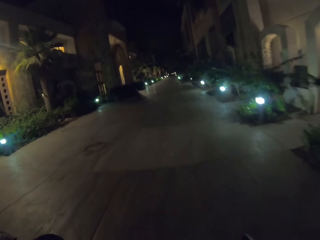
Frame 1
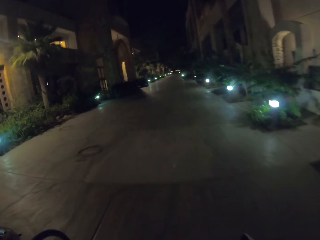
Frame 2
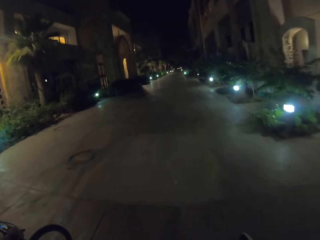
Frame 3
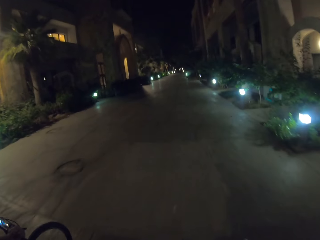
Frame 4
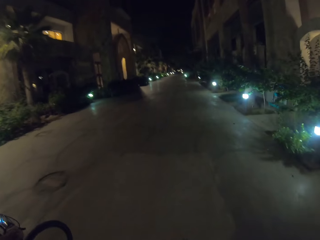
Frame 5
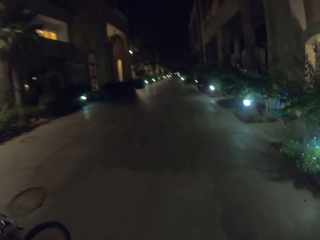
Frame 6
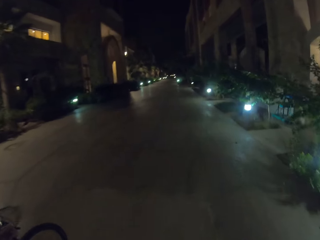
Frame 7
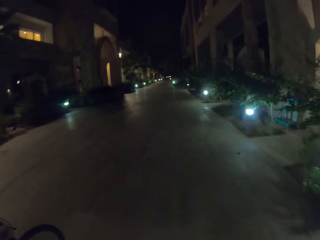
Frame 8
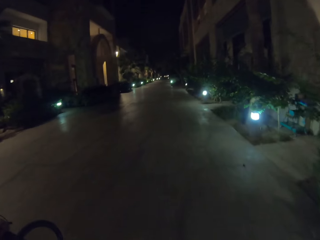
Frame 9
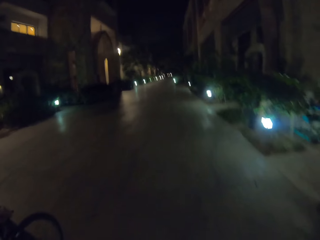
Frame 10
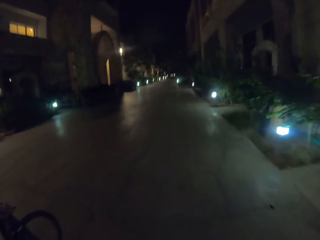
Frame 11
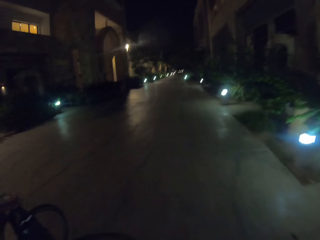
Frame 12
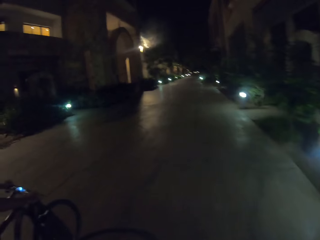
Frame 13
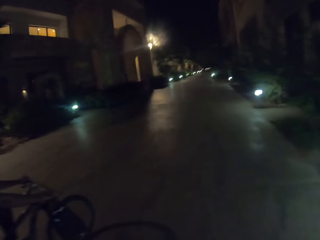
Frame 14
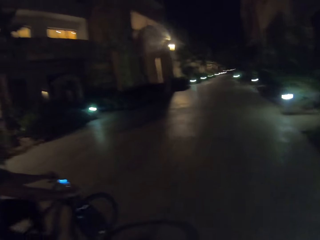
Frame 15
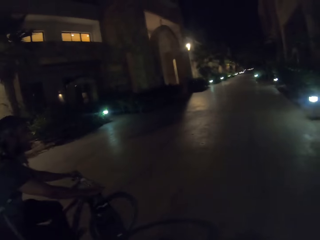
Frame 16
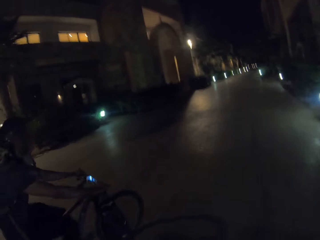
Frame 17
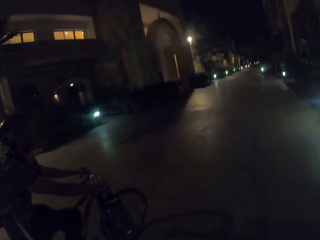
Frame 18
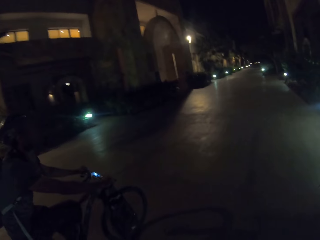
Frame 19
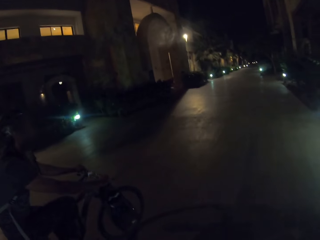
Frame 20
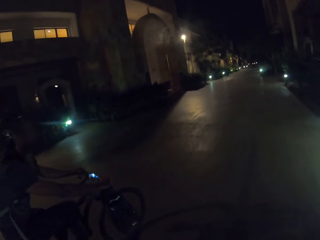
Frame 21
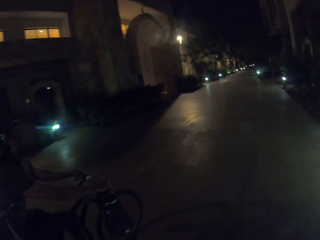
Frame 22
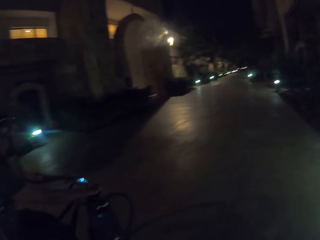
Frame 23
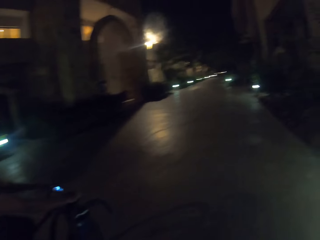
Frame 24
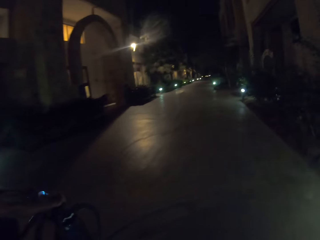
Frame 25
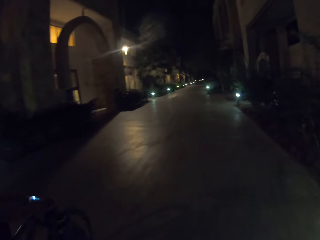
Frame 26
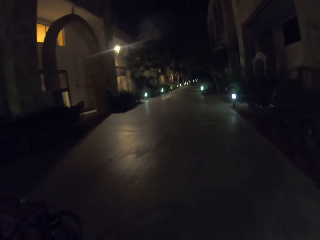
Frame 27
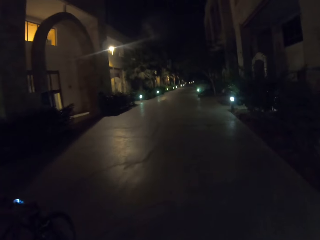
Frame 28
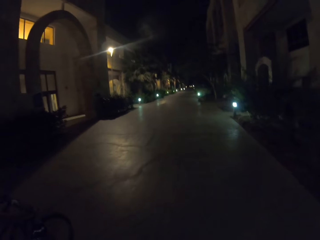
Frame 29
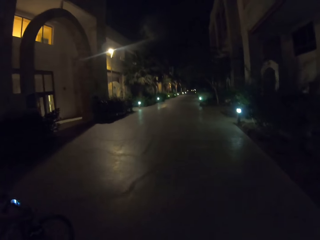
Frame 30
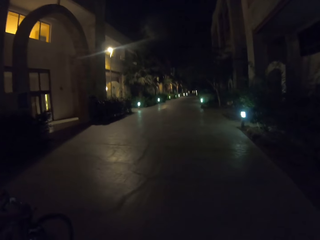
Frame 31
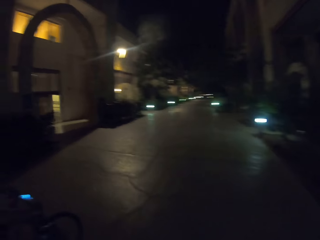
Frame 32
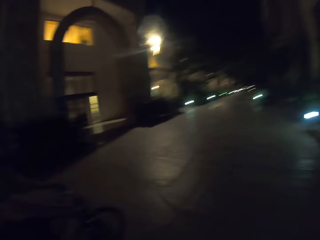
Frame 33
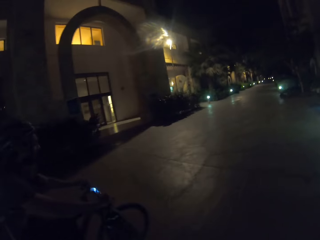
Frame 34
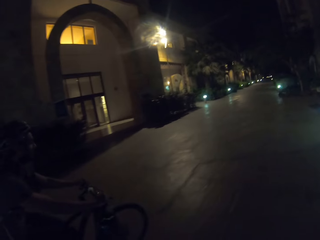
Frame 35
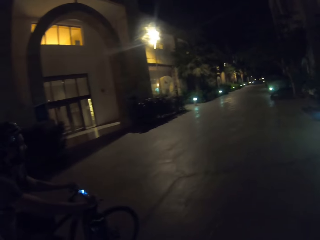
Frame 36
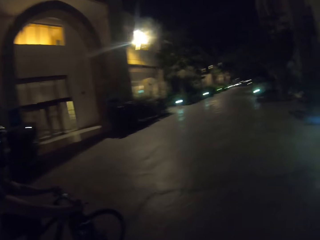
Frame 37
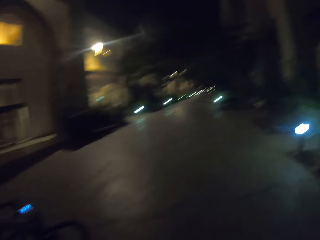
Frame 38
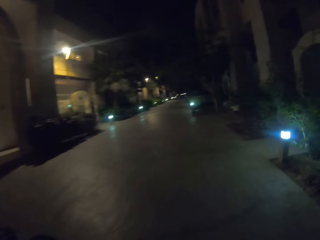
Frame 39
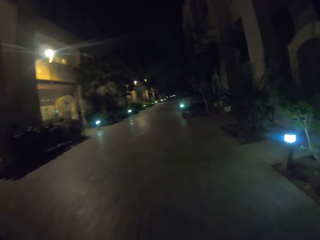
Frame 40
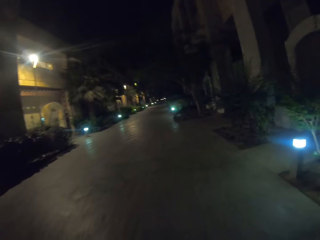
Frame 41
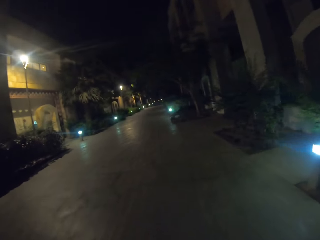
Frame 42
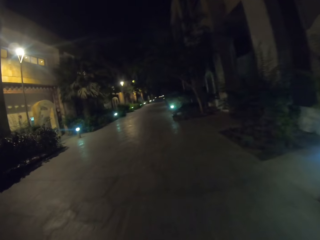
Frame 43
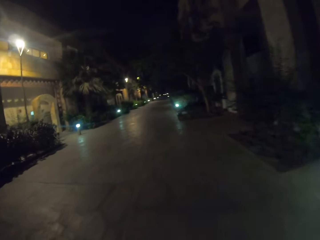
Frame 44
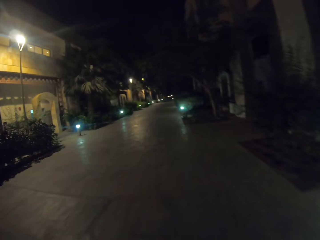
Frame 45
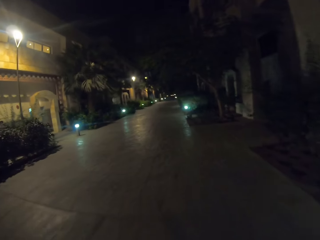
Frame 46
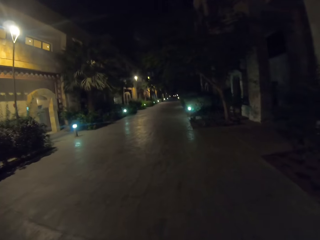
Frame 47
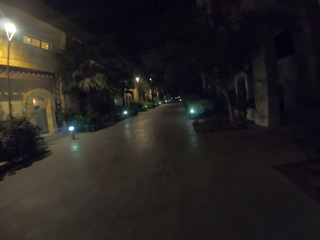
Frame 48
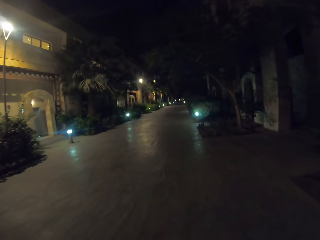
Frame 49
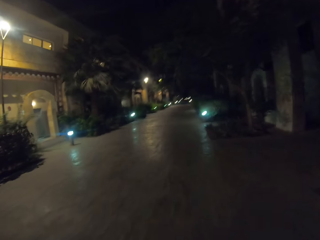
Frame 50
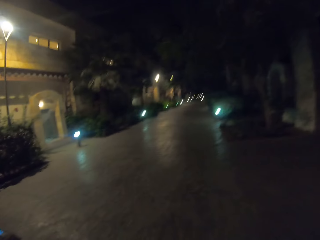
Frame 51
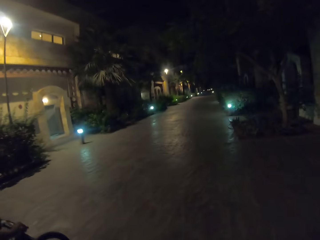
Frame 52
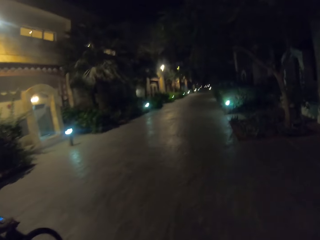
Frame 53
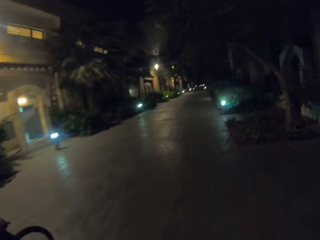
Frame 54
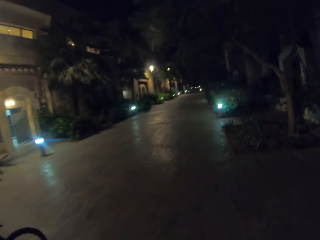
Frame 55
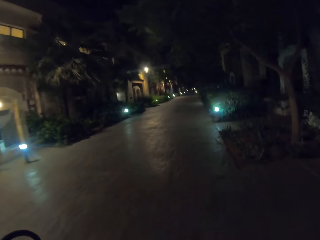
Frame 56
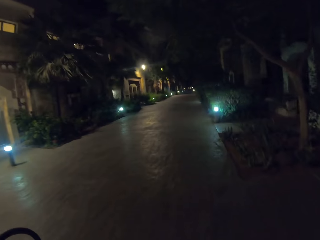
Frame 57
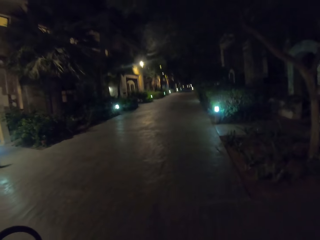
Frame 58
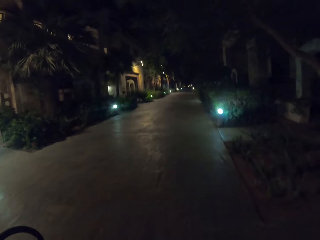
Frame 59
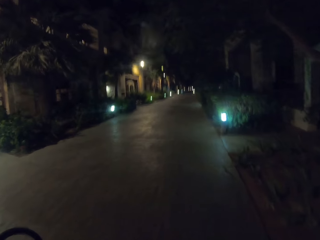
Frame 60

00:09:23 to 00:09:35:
A person rides a bicycle on the road with the camera wearer.

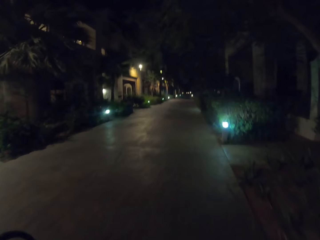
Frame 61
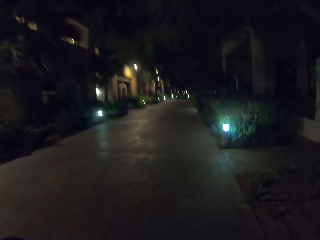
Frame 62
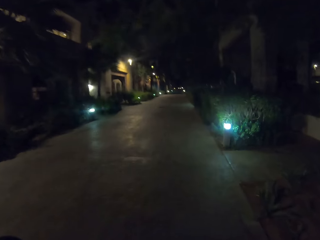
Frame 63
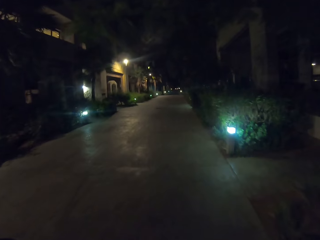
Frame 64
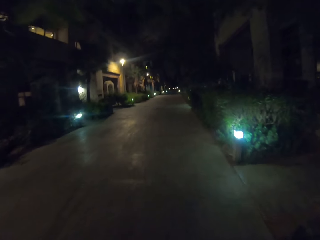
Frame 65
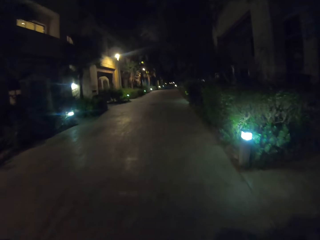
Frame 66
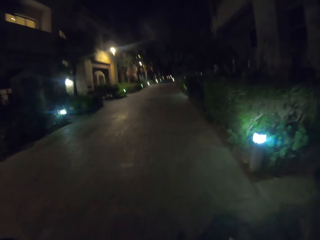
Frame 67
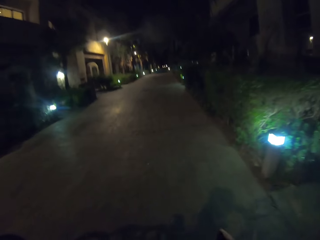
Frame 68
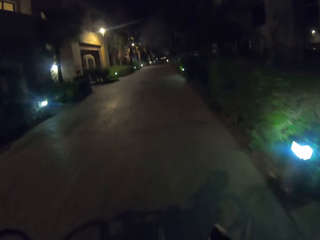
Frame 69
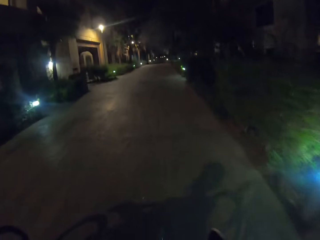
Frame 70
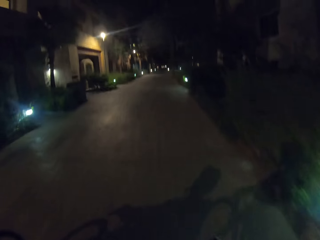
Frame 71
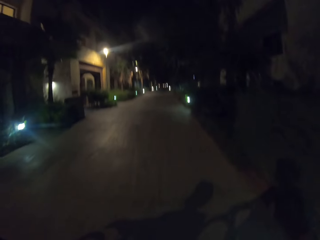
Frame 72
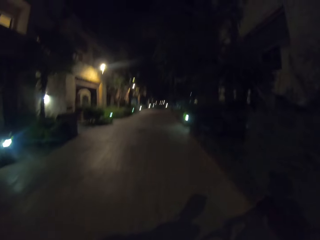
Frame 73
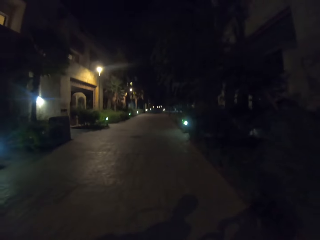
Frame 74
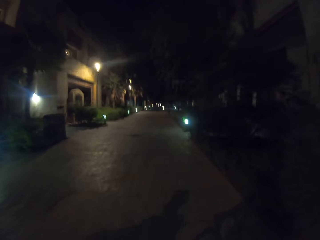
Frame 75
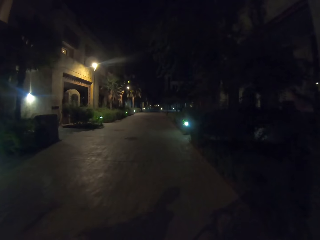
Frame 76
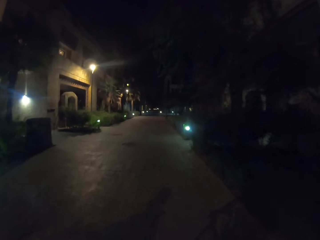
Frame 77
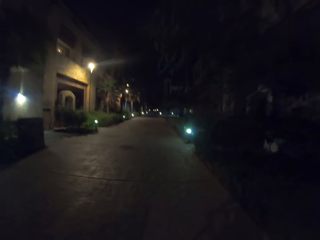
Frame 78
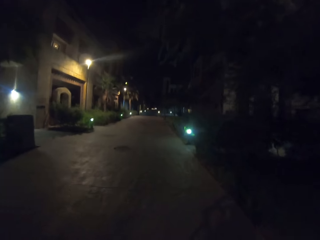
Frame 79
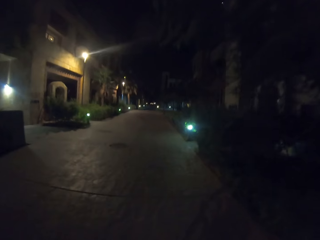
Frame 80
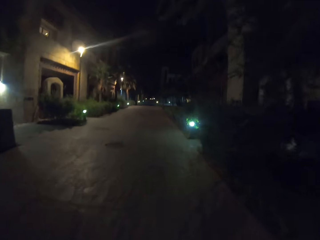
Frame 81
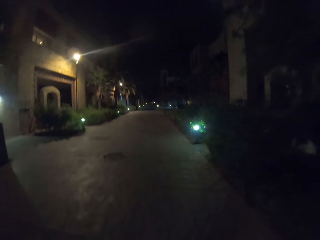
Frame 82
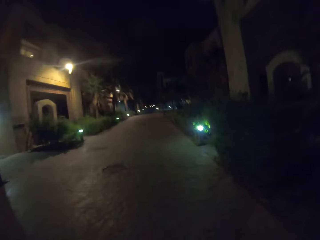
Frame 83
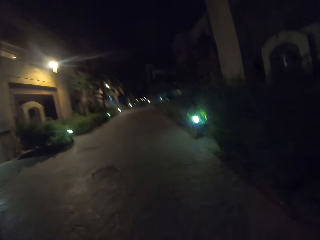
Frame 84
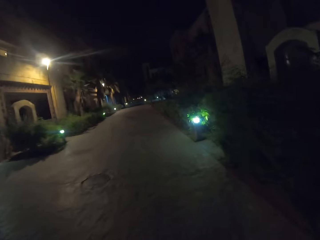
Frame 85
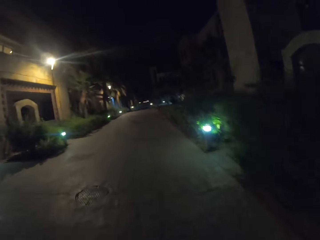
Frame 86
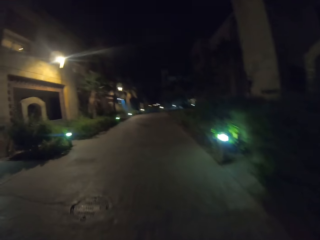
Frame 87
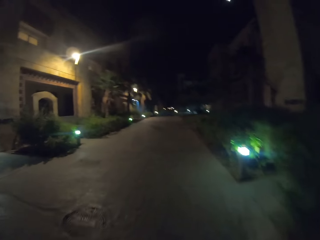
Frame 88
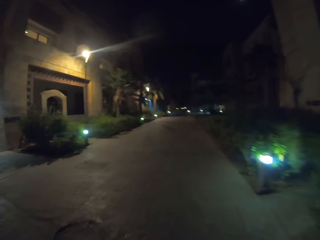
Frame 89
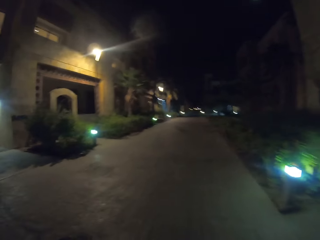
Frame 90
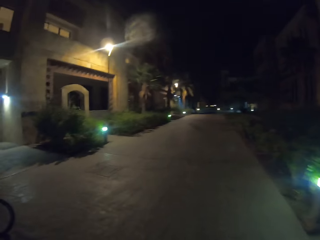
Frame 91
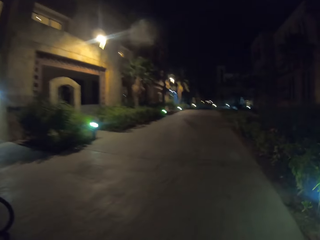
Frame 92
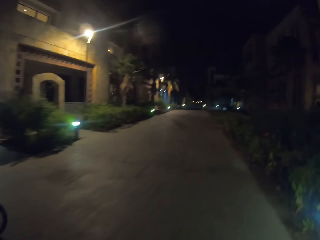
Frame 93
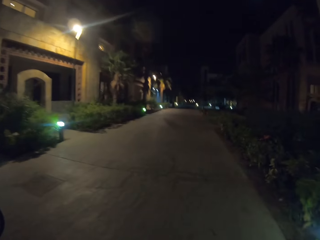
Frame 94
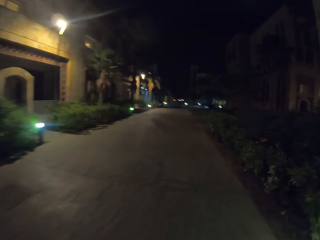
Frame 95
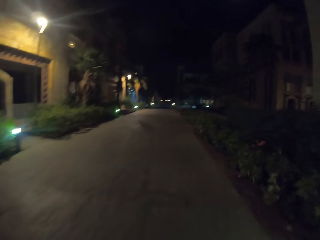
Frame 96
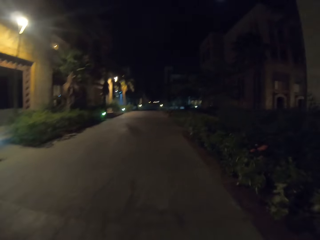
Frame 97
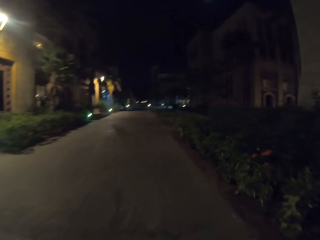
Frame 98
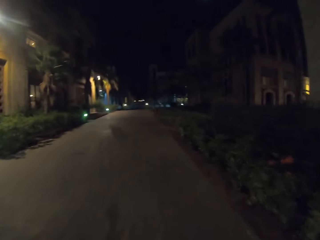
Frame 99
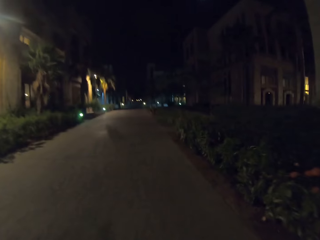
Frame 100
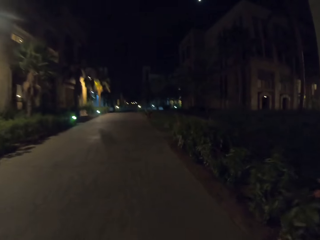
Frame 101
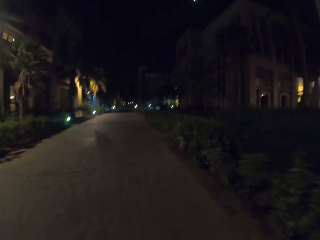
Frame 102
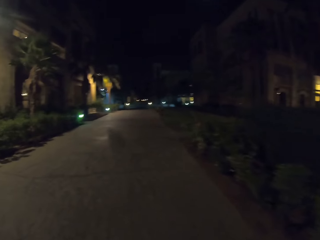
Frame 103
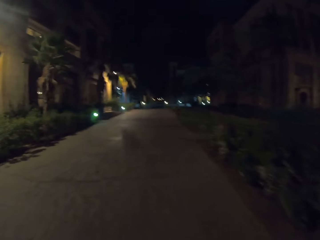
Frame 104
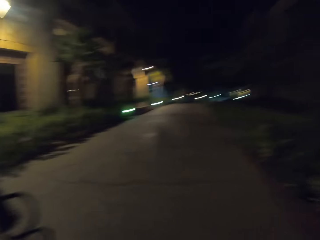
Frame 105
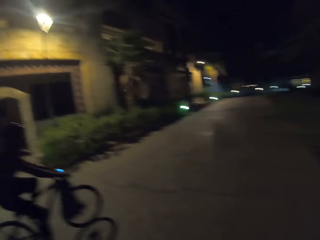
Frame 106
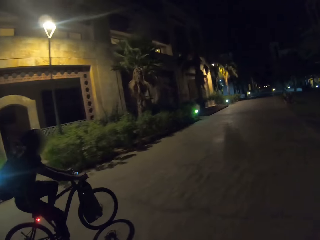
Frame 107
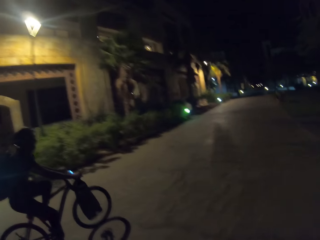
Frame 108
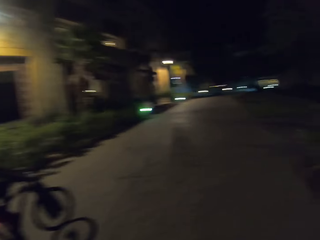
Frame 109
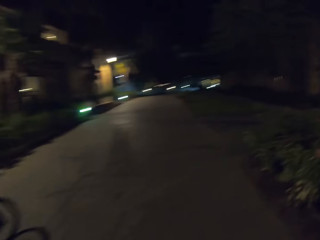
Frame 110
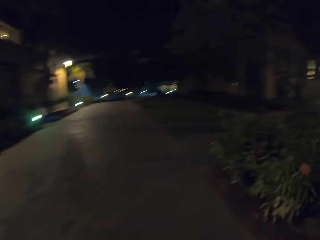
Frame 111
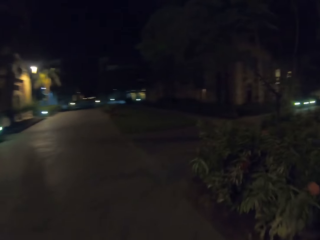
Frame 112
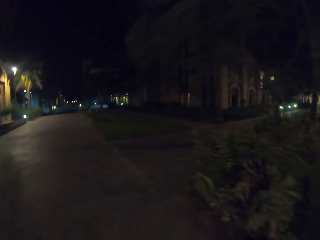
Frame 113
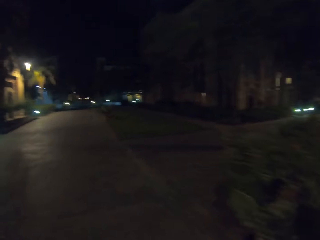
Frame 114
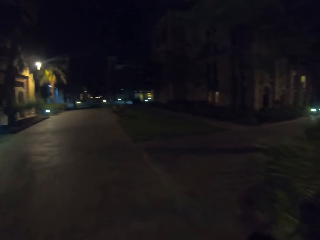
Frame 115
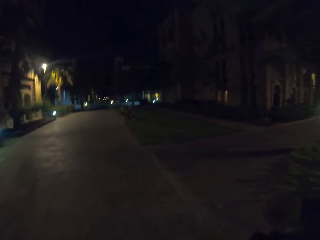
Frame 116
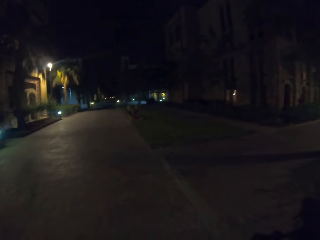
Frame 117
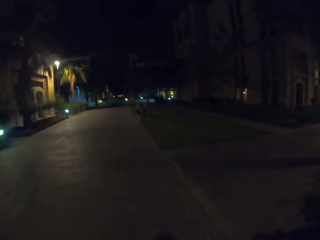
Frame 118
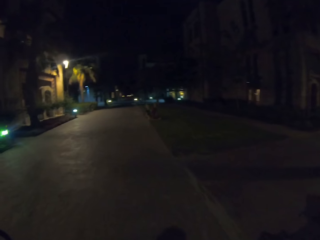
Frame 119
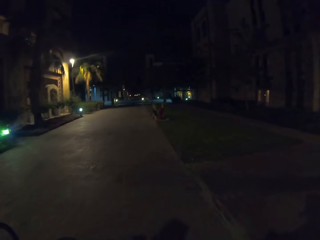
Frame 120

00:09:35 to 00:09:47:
The camera wearer rides the bicycle on the sidewalk around the estate.
